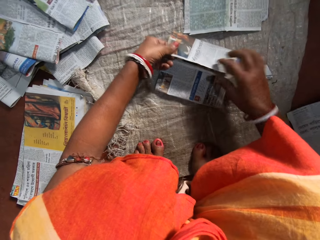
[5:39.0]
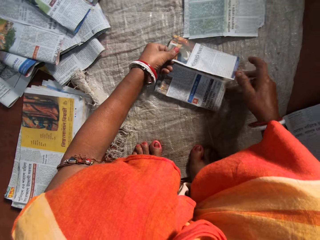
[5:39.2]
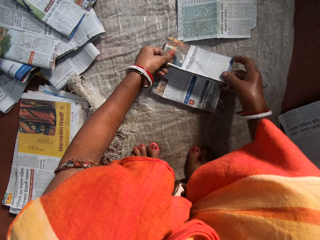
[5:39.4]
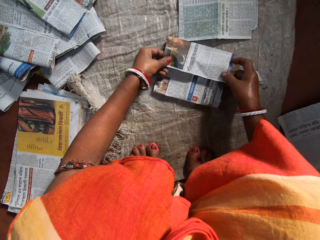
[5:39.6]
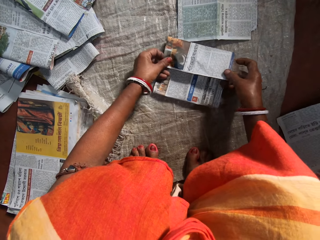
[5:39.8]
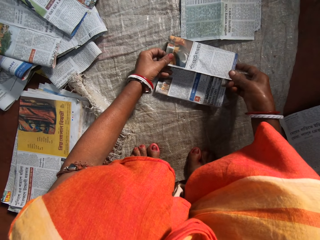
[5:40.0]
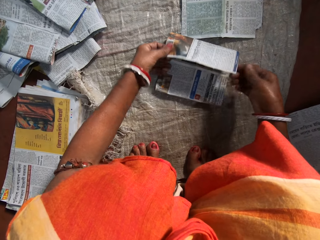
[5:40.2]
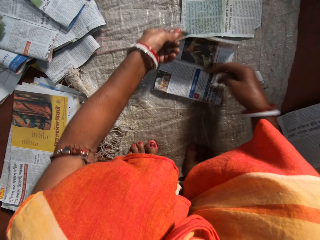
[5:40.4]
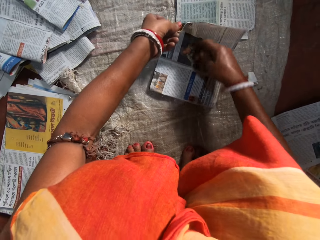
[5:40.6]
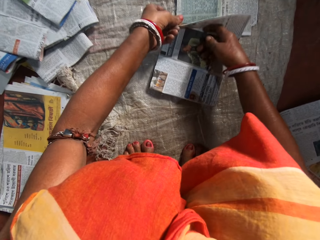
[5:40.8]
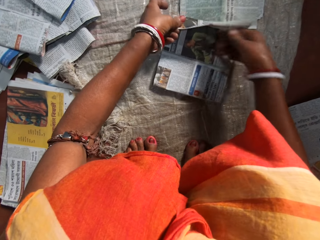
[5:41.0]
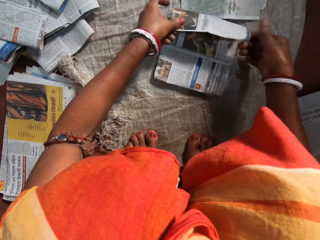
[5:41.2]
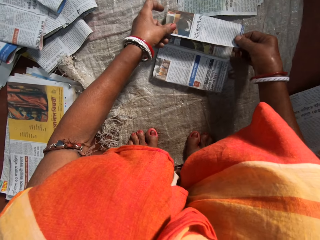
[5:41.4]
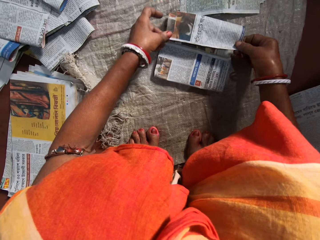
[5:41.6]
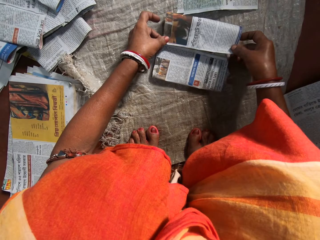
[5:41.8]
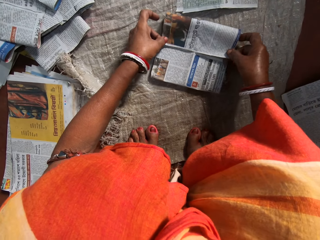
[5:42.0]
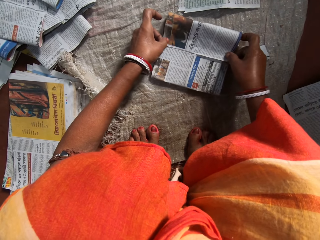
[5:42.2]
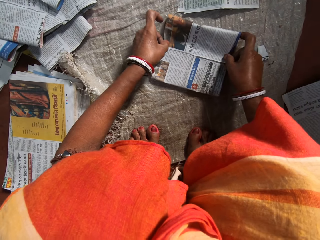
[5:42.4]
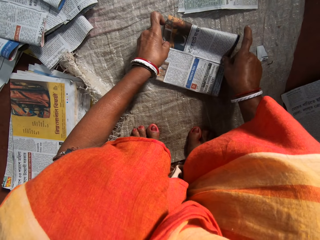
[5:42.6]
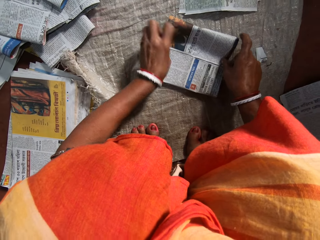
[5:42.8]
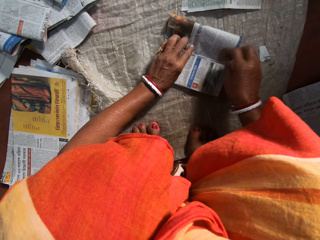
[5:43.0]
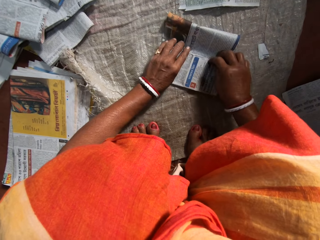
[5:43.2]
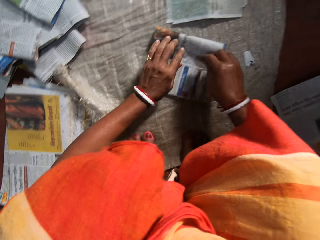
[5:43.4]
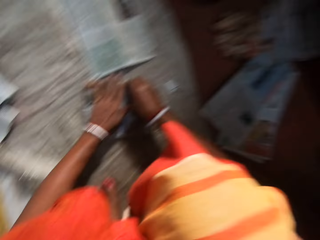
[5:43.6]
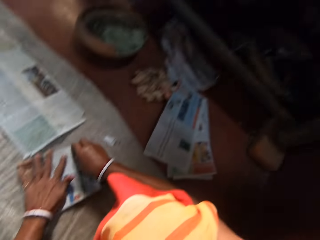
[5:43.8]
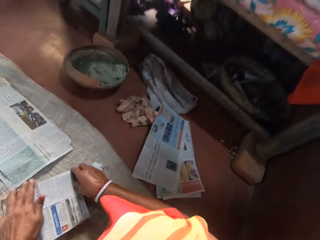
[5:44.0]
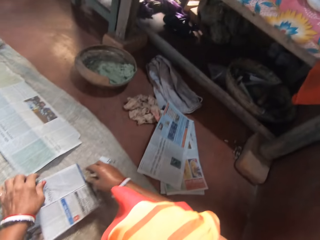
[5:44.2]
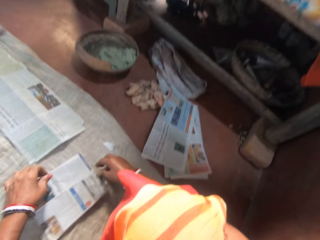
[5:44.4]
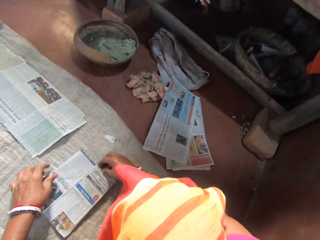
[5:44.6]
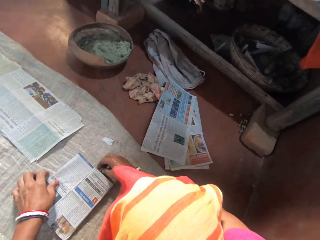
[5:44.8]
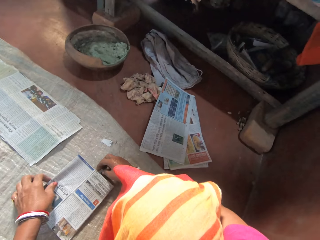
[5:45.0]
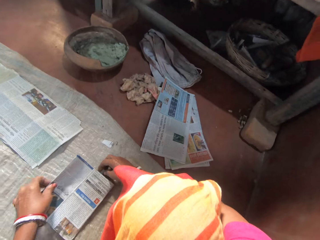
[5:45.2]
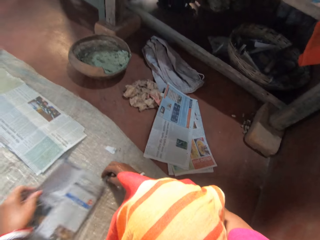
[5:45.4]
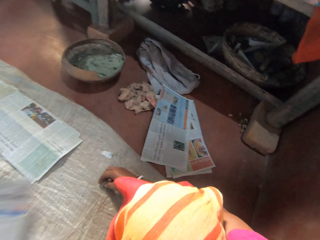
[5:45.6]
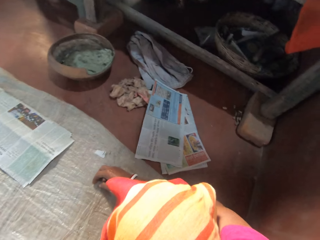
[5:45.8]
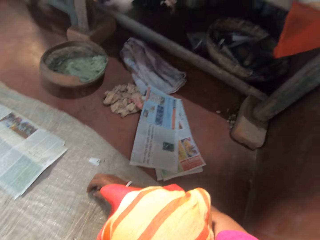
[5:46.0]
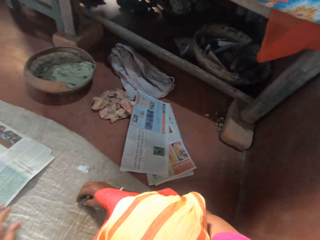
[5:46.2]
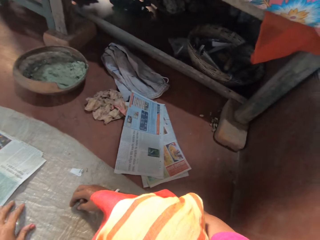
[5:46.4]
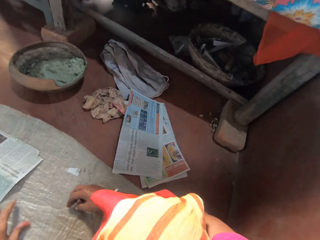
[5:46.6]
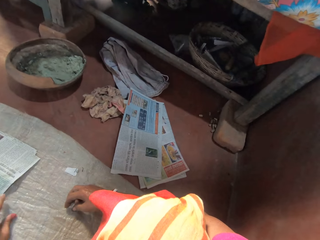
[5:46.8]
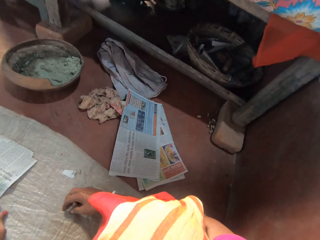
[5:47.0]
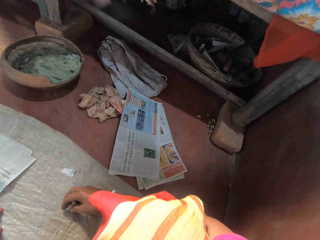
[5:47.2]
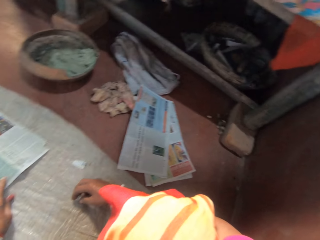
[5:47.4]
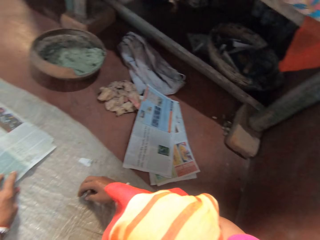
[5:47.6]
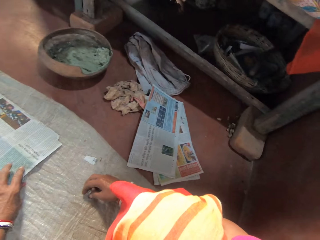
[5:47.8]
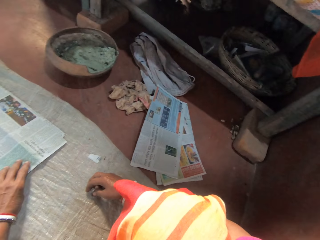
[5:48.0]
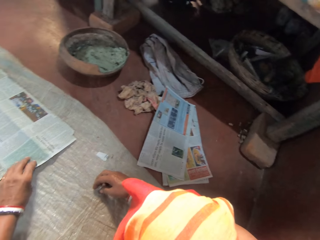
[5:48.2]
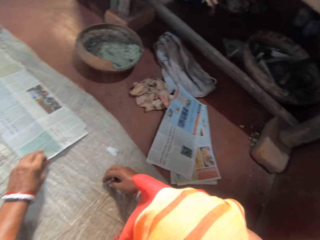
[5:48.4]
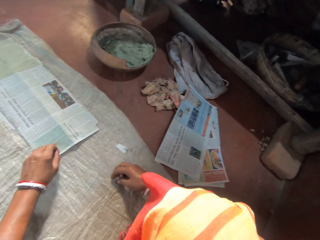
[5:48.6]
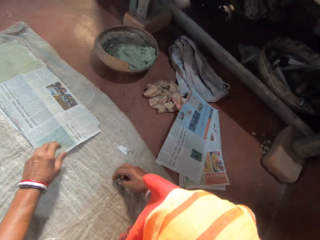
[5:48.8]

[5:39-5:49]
The camera wearer folds the newspaper. She presses the newspaper with her hands. She looks to the right. She lifts the newspaper from a sack.

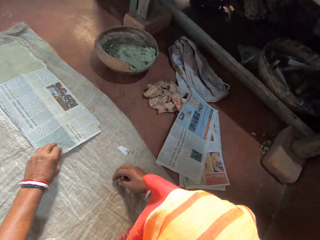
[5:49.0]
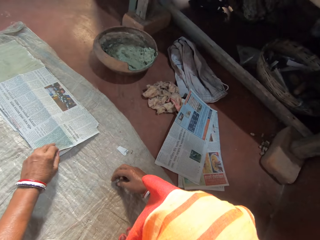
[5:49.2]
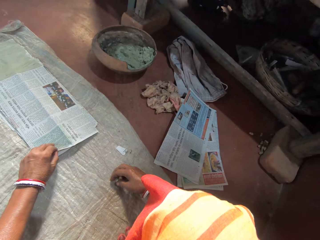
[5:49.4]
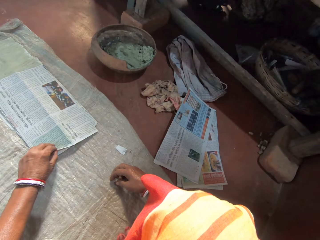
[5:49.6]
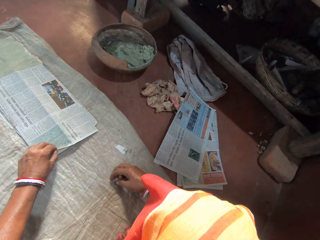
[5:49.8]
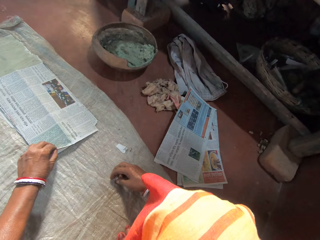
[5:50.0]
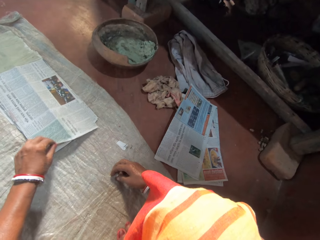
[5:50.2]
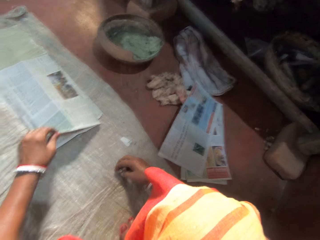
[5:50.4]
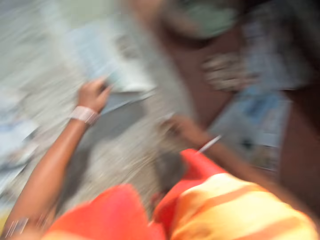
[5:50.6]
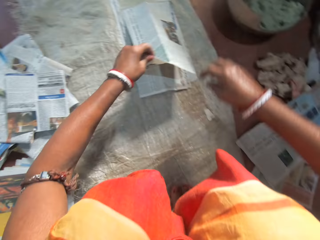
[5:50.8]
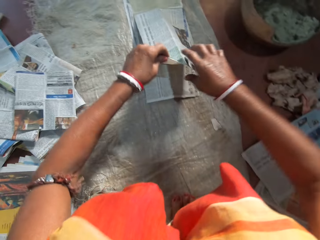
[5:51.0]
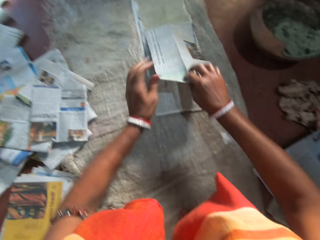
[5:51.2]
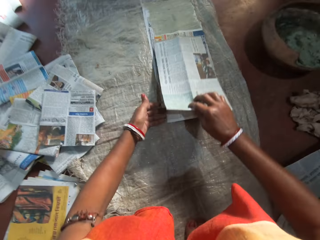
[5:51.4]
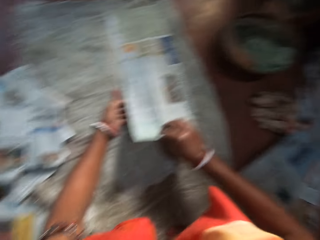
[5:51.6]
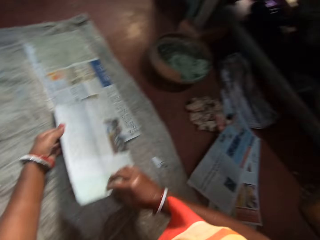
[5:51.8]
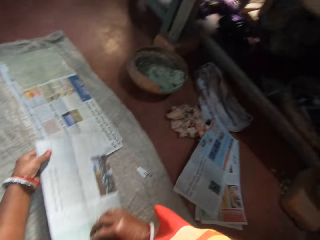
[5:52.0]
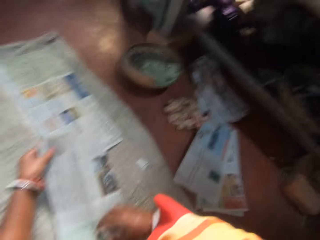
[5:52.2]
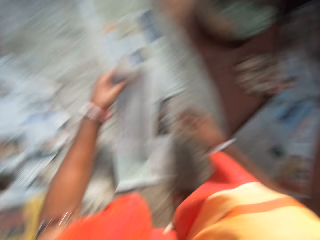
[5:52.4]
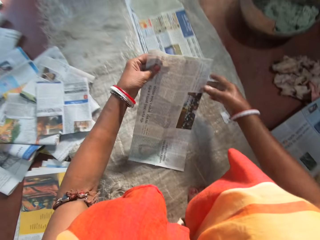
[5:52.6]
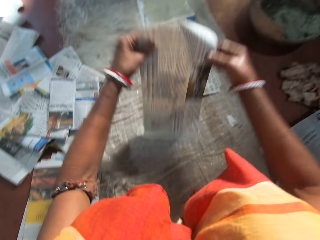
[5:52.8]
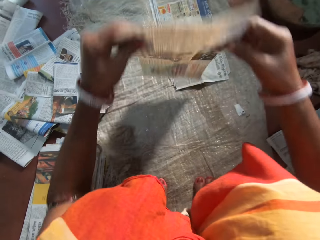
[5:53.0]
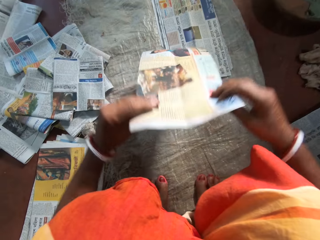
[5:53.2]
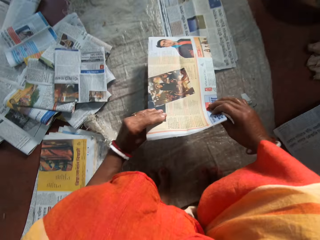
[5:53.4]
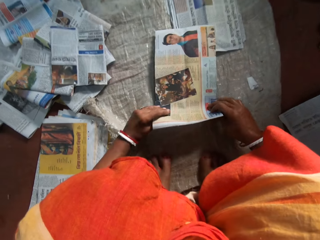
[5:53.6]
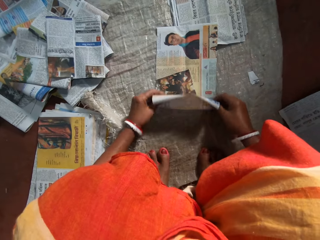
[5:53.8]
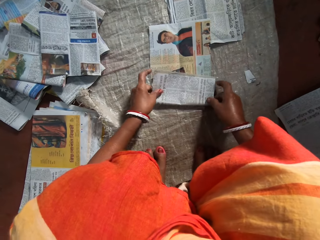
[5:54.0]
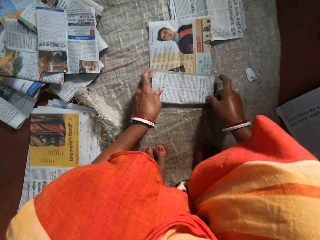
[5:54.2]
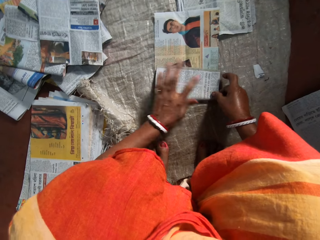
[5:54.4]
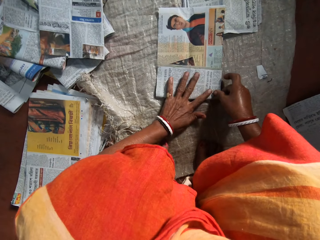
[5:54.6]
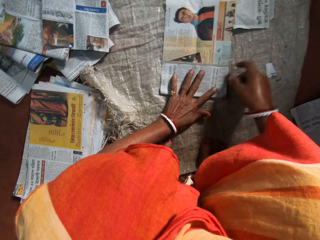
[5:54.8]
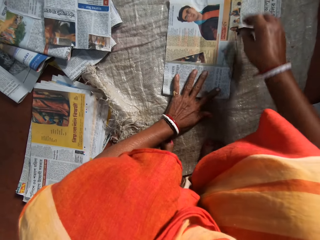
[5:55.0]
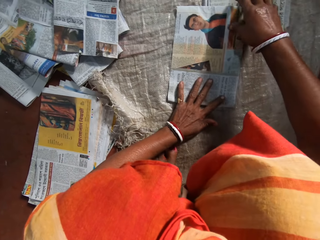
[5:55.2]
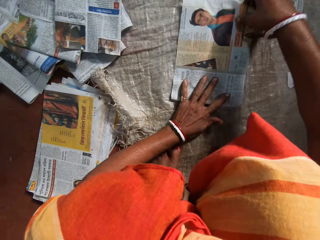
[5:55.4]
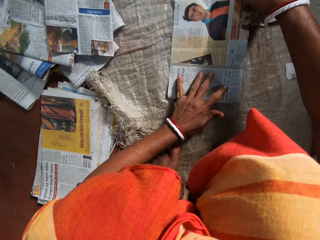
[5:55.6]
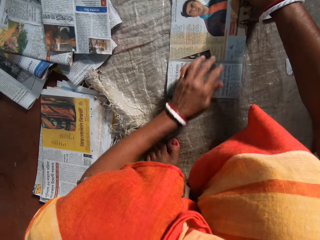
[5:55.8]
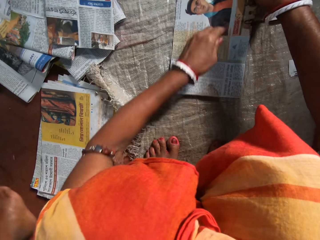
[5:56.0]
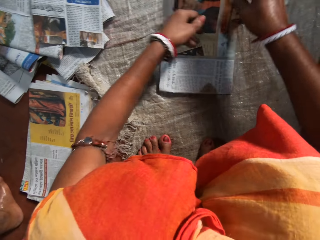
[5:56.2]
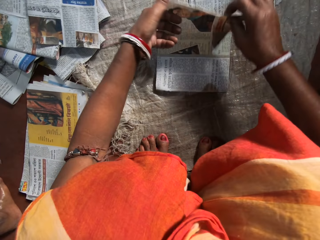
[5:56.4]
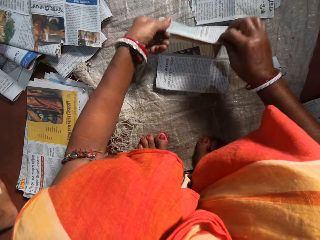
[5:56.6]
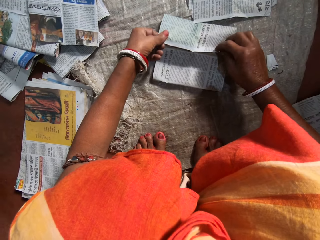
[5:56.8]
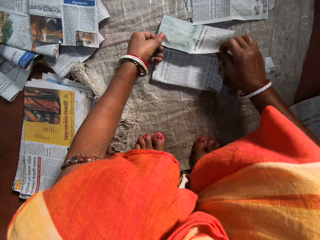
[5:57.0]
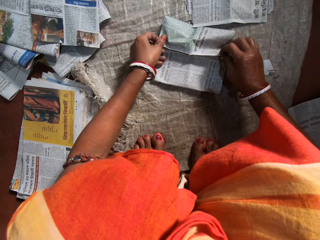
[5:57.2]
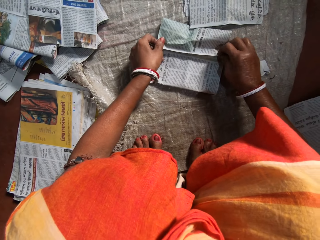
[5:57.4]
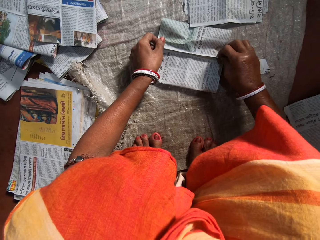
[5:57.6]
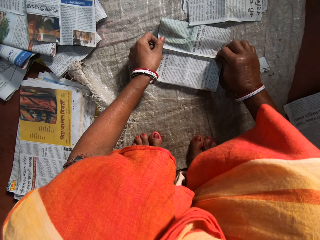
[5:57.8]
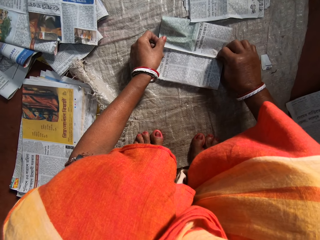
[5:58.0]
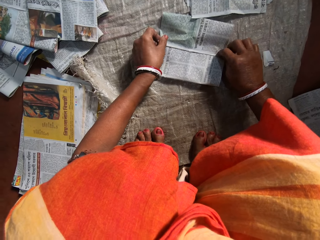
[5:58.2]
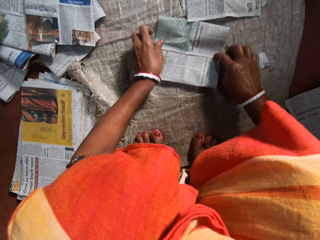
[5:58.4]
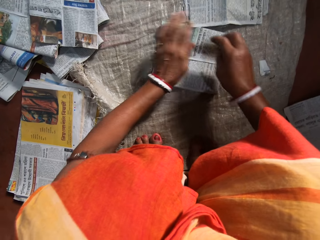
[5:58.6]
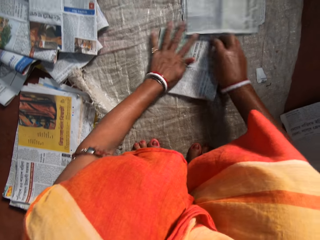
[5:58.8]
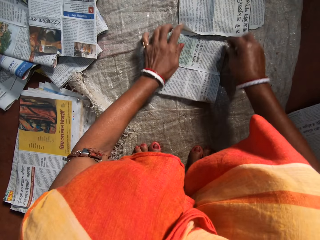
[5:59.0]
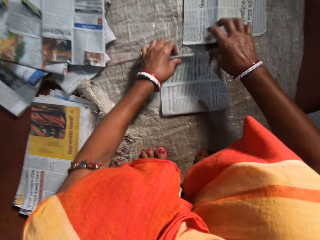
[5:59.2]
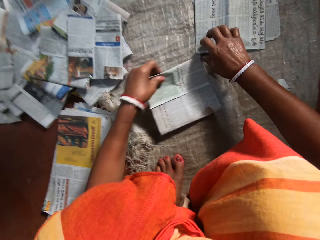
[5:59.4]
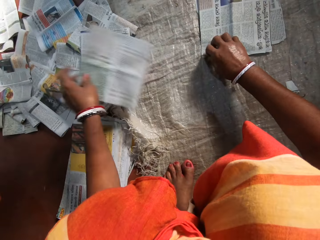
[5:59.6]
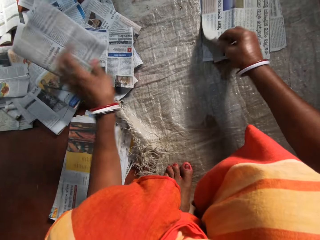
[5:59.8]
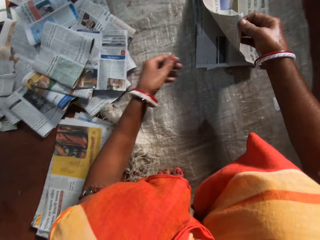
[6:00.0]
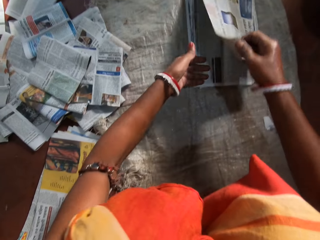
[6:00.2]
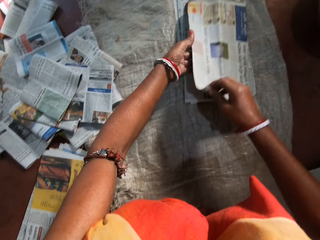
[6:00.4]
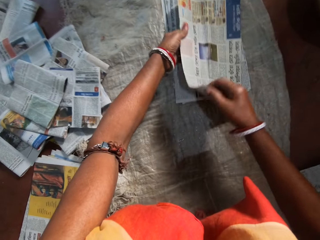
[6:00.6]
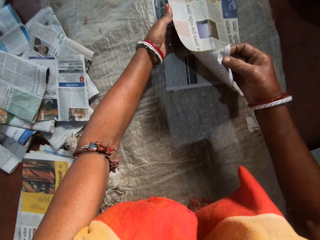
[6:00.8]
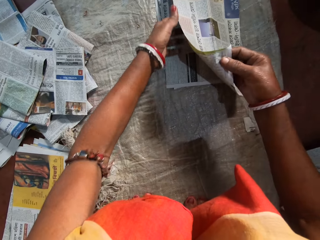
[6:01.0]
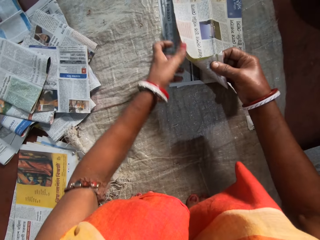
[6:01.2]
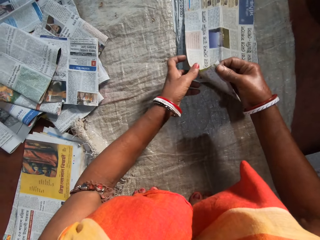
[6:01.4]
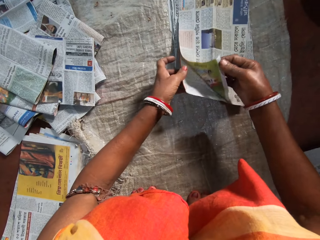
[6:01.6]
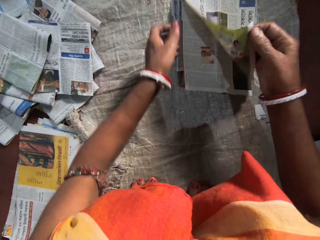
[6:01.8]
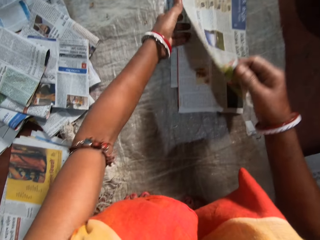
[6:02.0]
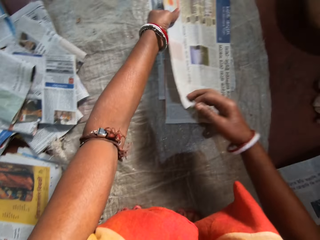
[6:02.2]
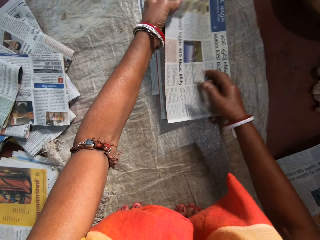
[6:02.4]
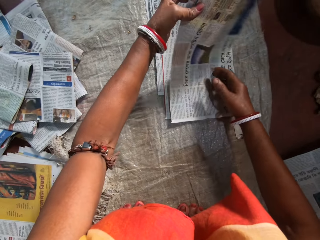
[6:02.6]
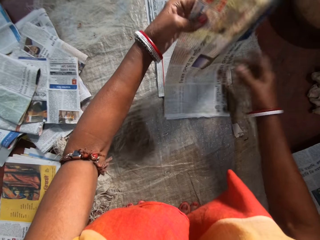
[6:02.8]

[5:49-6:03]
The camera wearer picks a newspaper from the others. She holds the newspaper with her right hand. She turns the newspaper and places the newspaper on a sack. She folds the paper on the floor with both hands. She places her left hand on the newspaper. A boy walks by the camera wearer. The camera wearer folds the newspaper. She presses the newspaper with her hands. She drops the folded paper with her left hand on a stack of folded papers. She picks a newspaper from the others.
